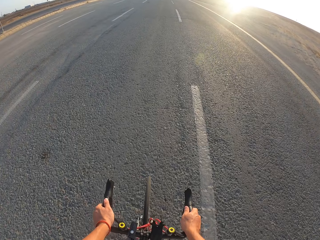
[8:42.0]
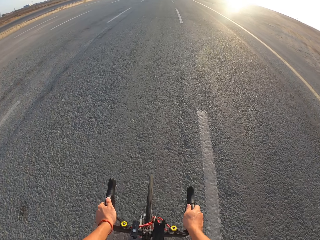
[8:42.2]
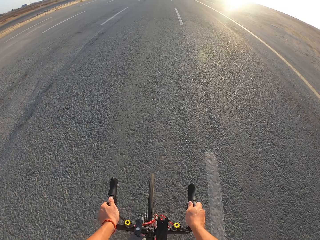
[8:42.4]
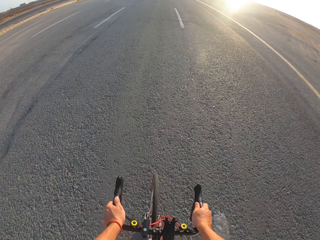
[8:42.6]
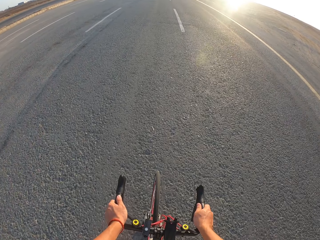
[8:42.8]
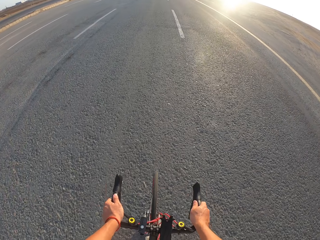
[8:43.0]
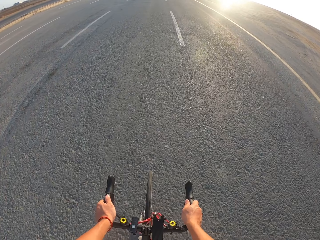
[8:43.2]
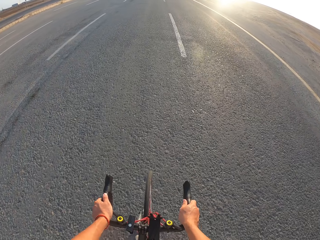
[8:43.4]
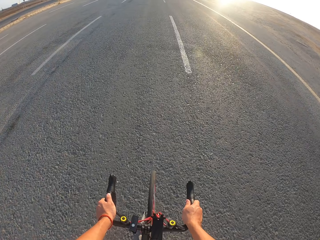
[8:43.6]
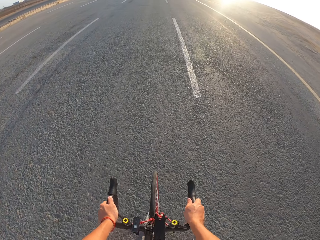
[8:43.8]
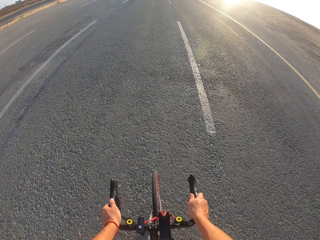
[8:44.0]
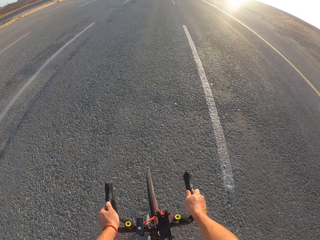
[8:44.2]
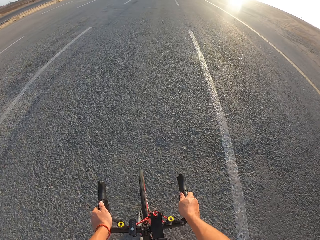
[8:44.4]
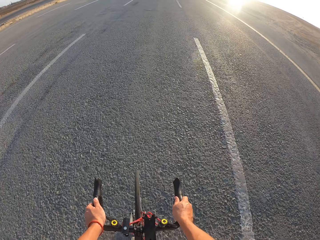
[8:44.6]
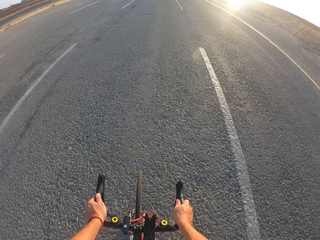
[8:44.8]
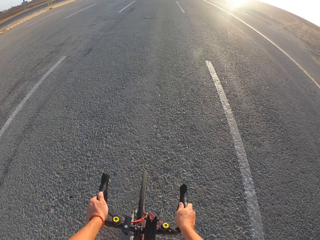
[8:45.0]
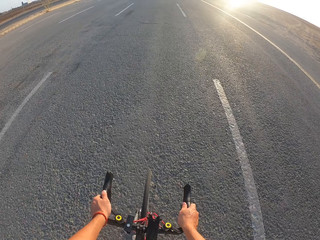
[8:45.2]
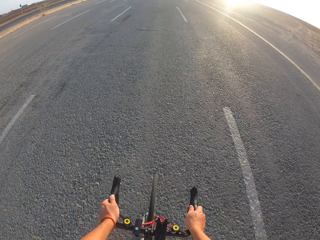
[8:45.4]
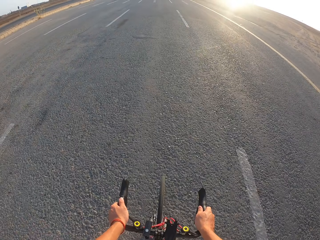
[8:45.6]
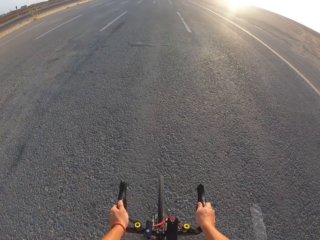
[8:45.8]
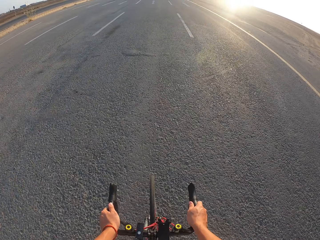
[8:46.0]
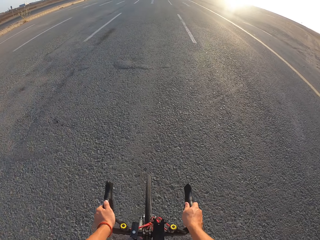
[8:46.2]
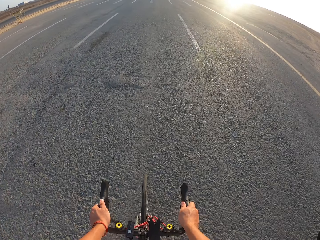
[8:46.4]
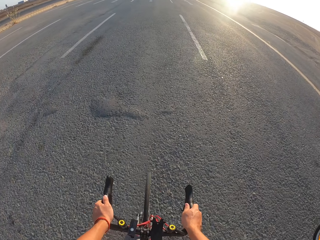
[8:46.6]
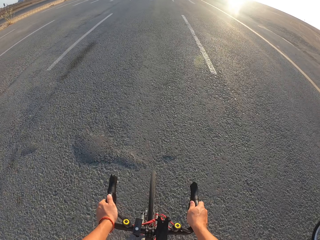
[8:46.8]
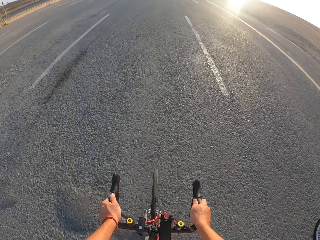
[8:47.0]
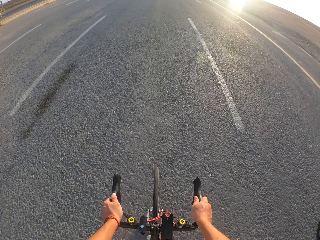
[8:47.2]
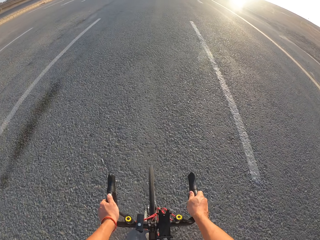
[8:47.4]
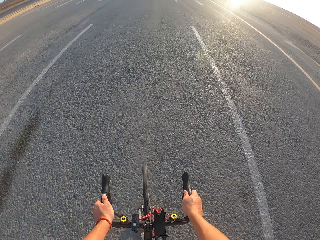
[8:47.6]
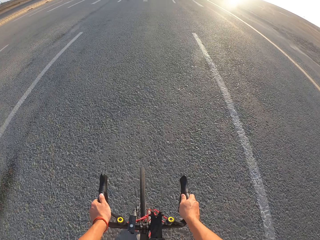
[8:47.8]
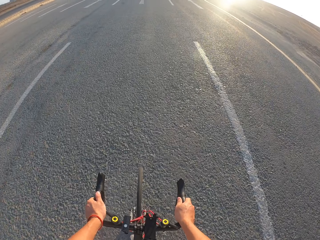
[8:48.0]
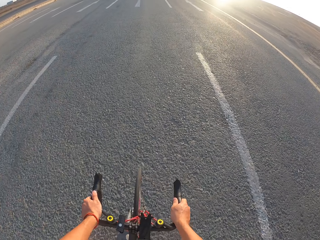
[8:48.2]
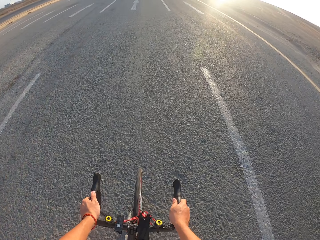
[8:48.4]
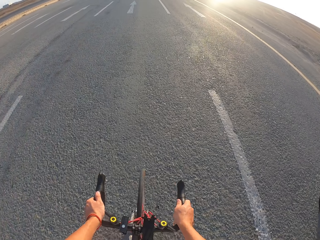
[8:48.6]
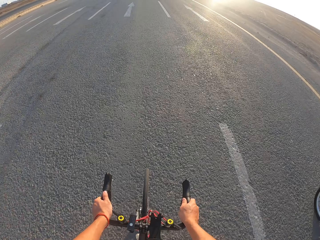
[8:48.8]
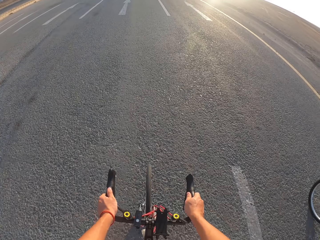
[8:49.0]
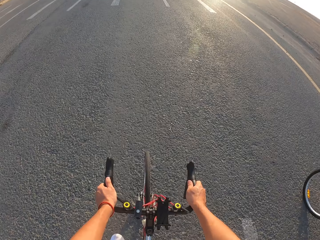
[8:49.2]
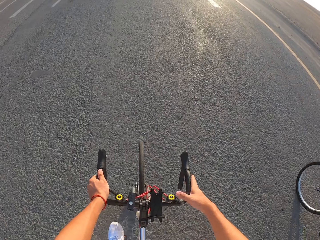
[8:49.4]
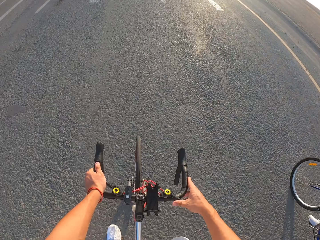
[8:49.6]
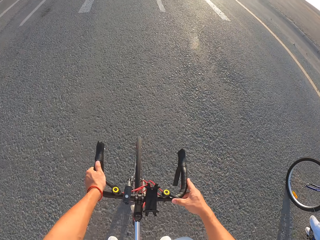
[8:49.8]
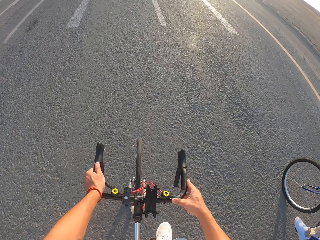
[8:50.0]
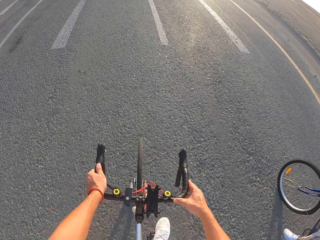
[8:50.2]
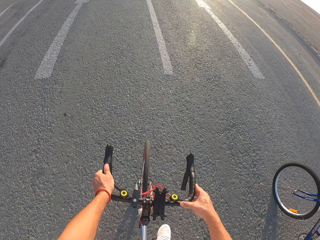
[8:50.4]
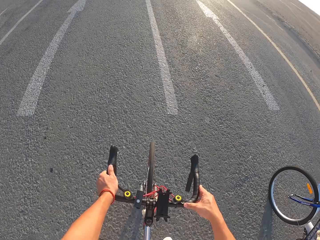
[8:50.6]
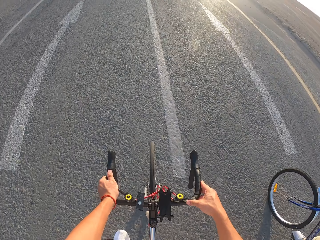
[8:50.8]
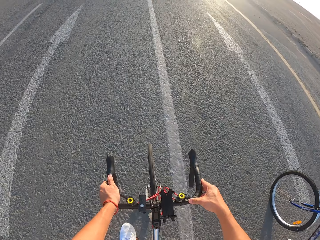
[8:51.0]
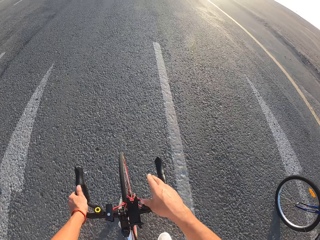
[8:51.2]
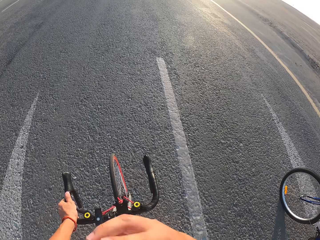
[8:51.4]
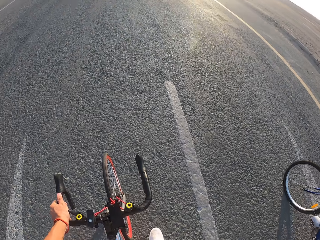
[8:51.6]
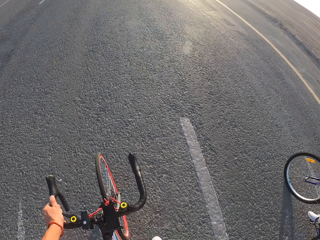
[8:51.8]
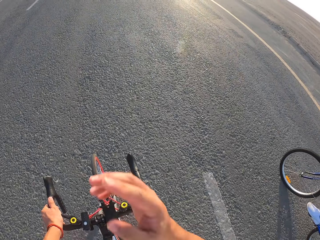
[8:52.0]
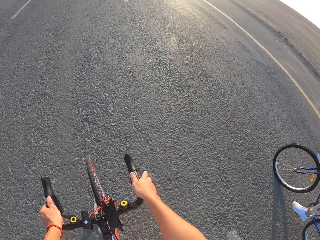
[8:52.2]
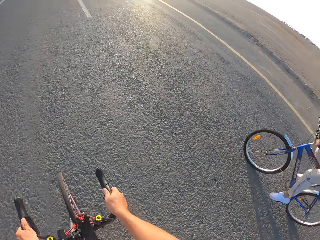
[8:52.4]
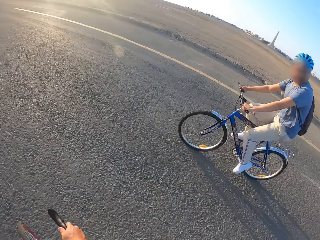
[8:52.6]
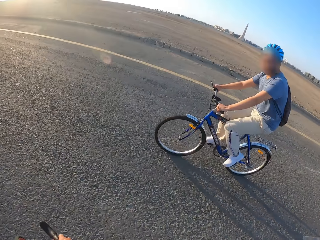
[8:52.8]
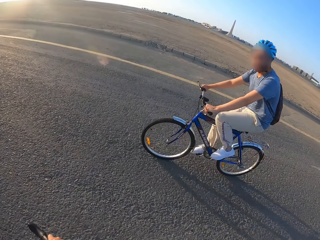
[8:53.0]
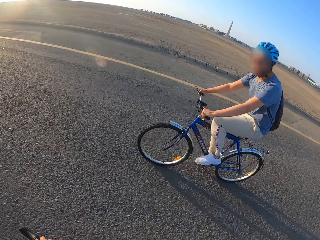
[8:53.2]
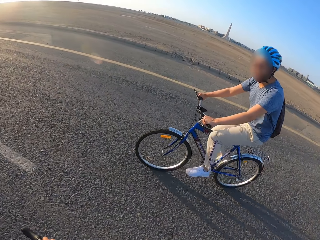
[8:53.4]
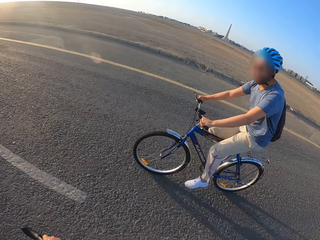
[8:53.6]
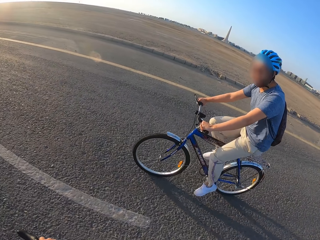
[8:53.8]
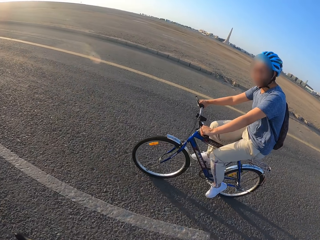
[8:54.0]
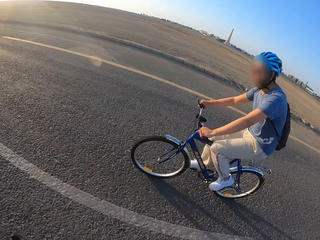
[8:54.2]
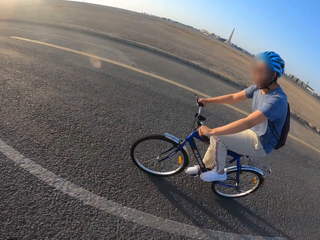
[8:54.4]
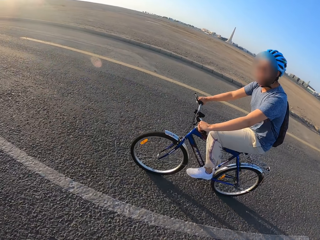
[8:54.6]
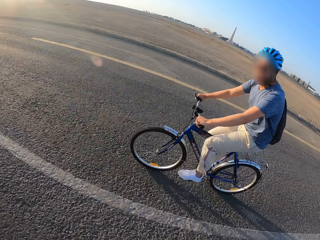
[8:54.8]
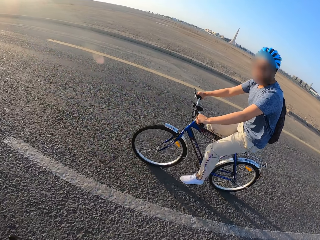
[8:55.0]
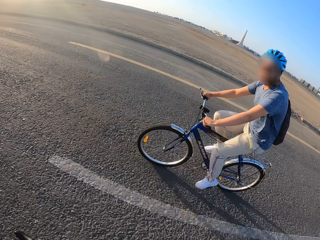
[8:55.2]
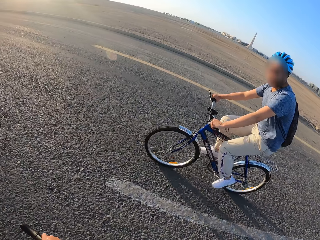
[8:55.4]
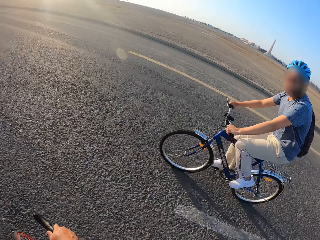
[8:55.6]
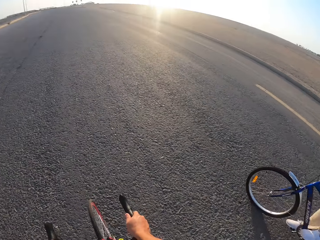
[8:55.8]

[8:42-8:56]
The camera wearer moves his hand. He looks at a person. The person cycles on the road.

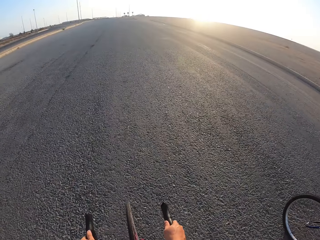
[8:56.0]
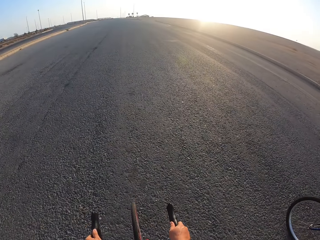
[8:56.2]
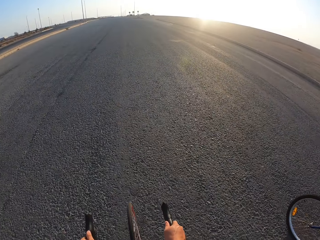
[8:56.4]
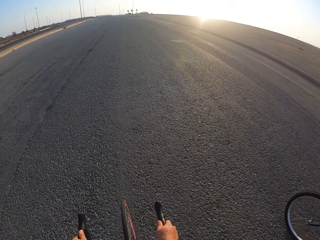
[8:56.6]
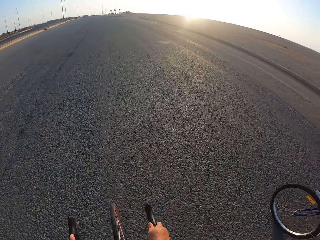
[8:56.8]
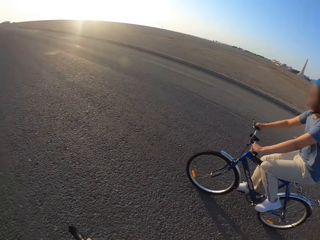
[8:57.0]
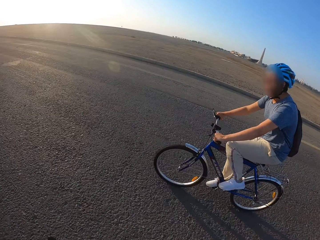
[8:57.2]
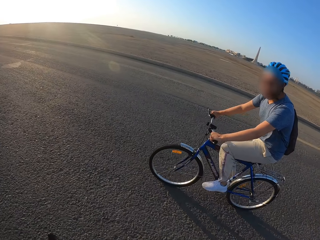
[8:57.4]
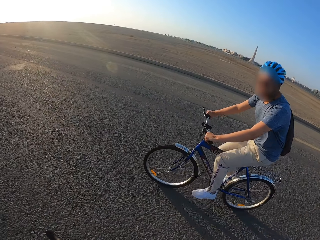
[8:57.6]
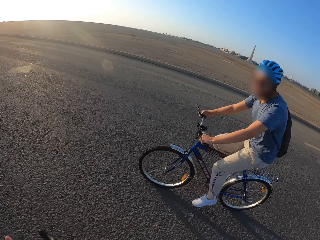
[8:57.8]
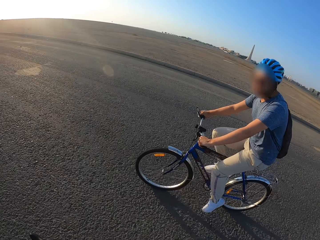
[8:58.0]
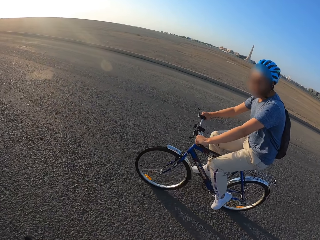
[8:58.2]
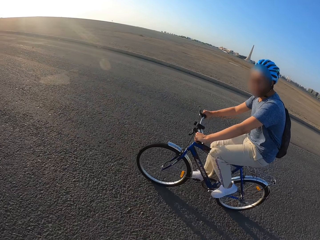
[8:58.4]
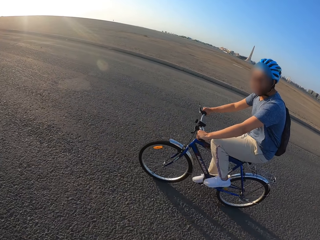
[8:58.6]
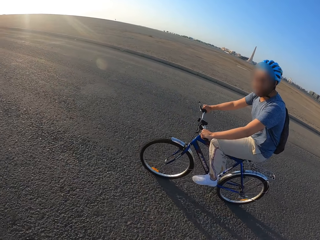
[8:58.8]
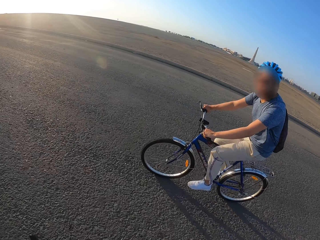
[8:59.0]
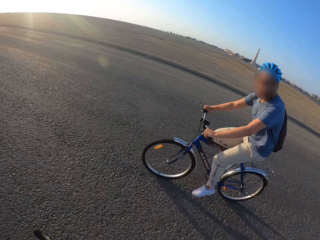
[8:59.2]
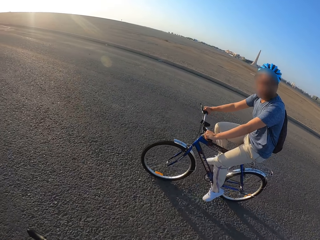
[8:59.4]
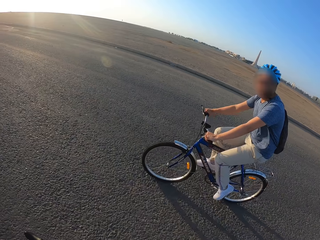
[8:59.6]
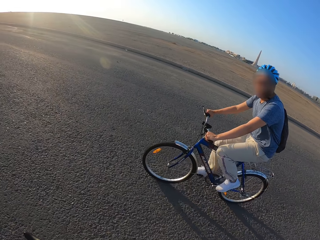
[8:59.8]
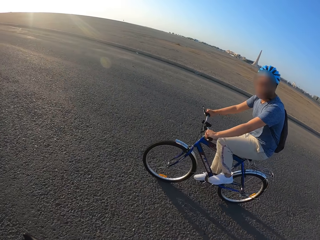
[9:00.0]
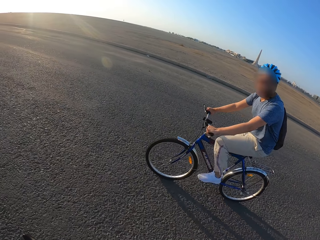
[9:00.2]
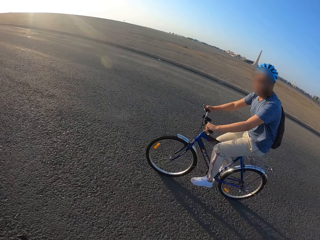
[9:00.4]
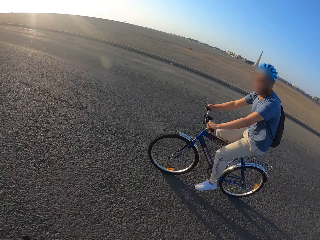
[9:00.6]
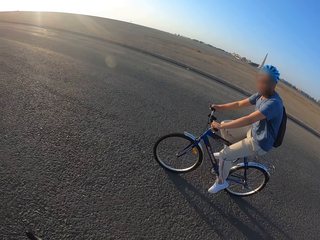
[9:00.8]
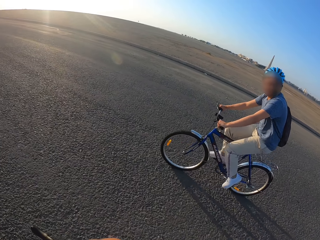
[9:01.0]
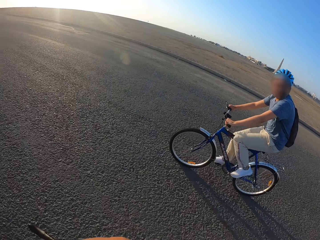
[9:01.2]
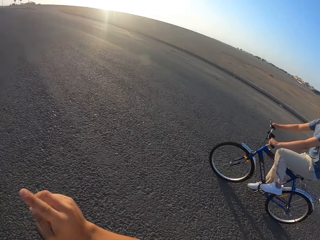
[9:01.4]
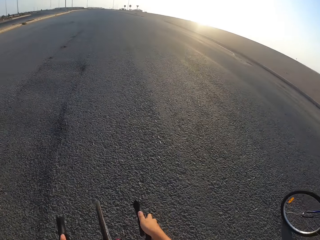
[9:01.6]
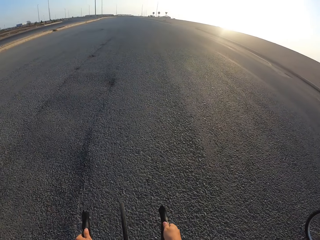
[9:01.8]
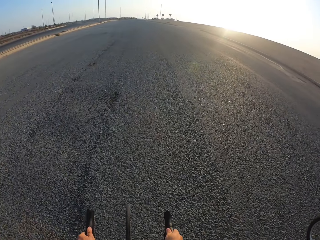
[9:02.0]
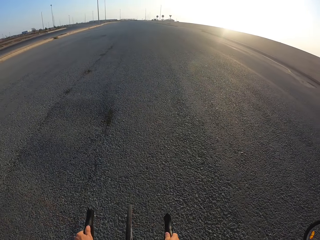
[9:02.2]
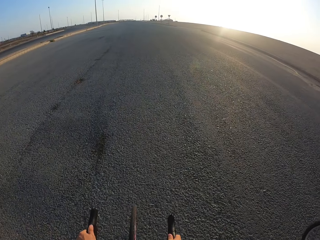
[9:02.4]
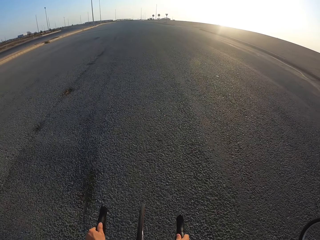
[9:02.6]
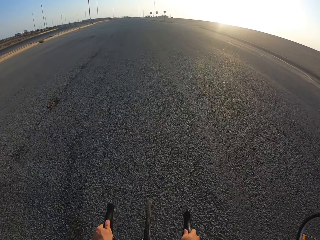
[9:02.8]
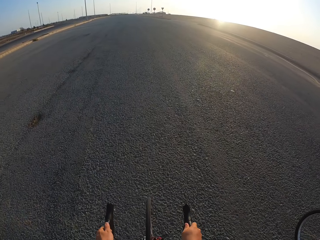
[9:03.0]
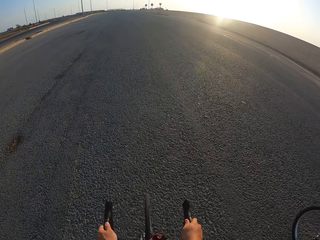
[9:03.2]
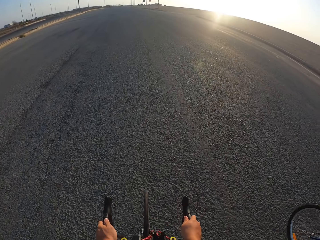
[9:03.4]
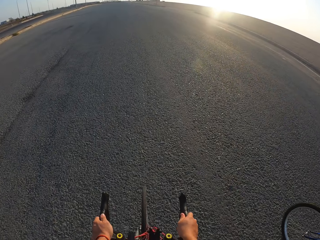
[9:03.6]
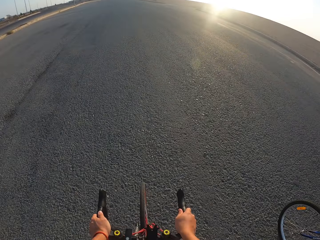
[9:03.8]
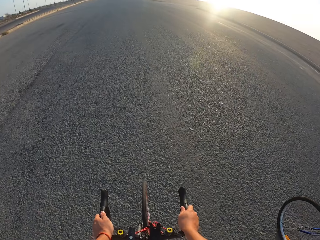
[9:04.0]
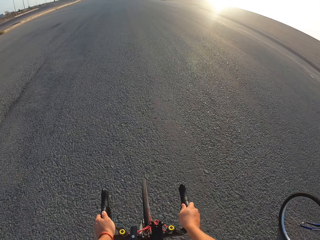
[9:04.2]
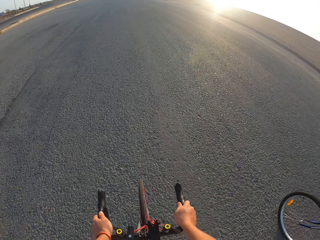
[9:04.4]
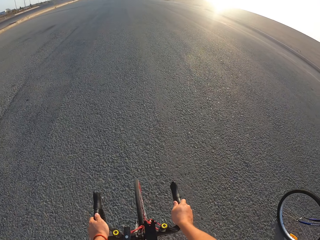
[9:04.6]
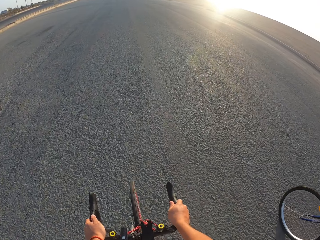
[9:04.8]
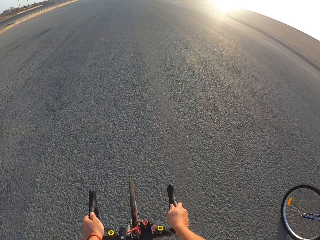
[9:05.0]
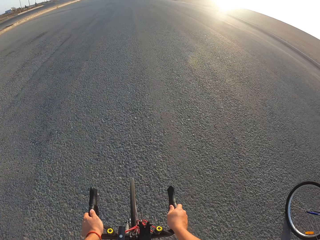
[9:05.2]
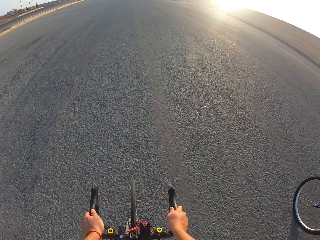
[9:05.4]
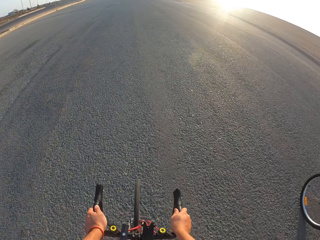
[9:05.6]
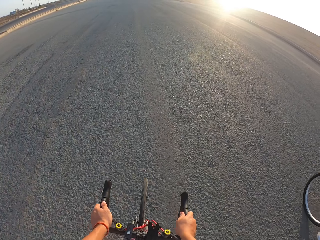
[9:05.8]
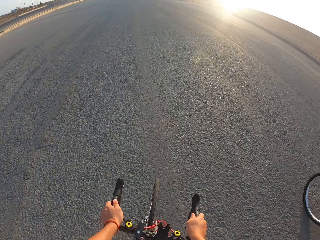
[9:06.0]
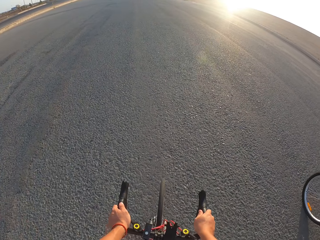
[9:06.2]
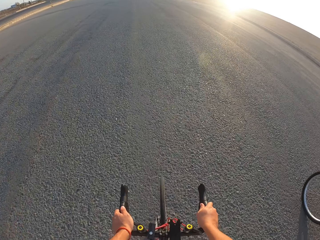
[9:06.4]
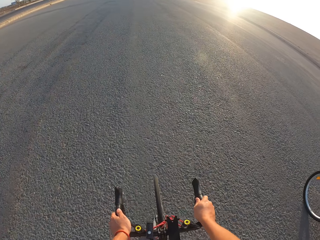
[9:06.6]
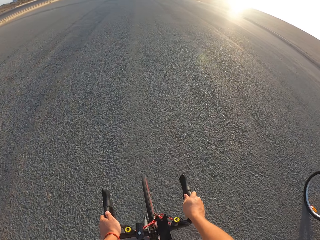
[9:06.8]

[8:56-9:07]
The camera wearer cycles on the road. They look at the person.
